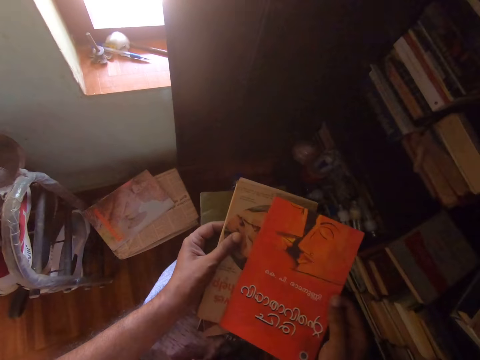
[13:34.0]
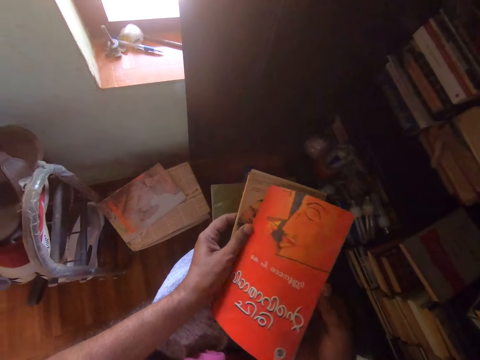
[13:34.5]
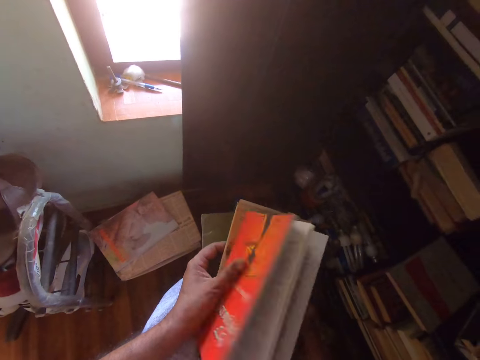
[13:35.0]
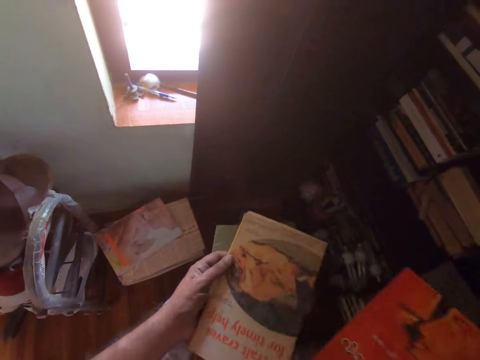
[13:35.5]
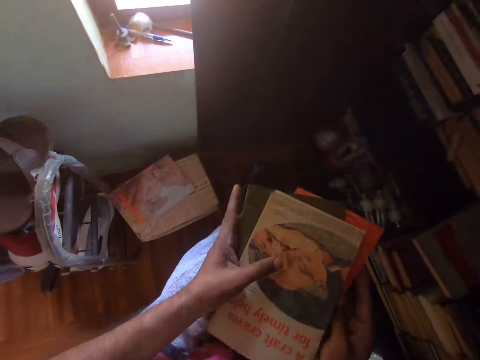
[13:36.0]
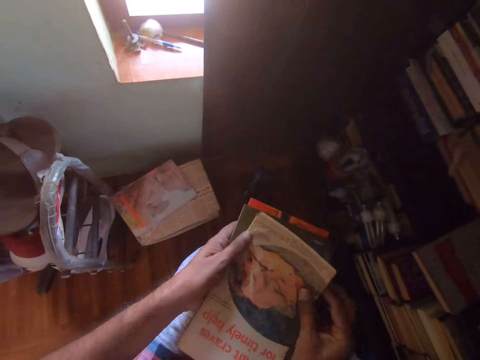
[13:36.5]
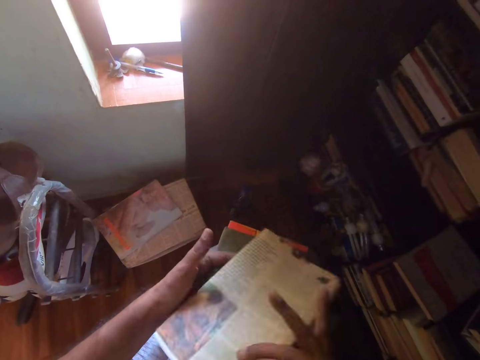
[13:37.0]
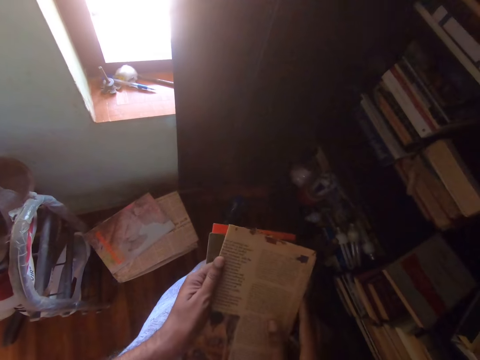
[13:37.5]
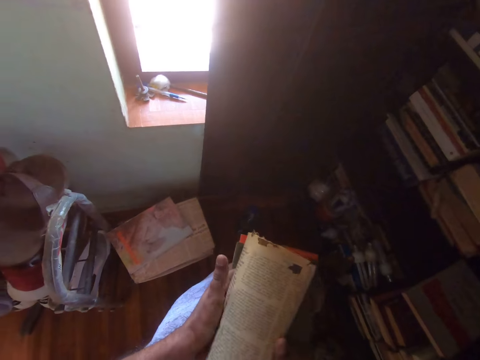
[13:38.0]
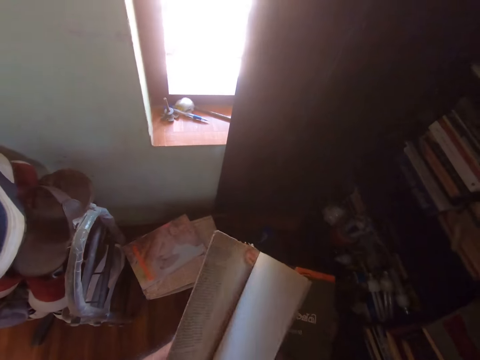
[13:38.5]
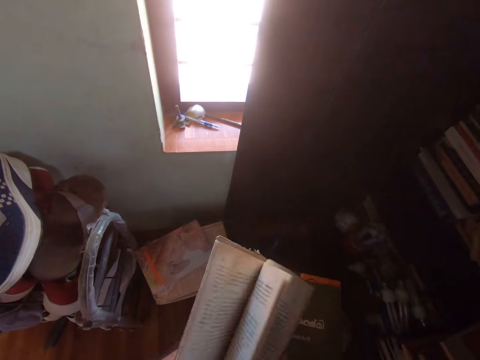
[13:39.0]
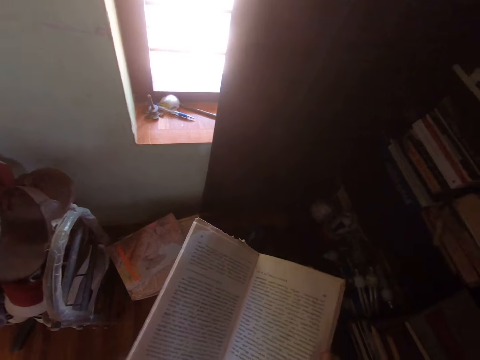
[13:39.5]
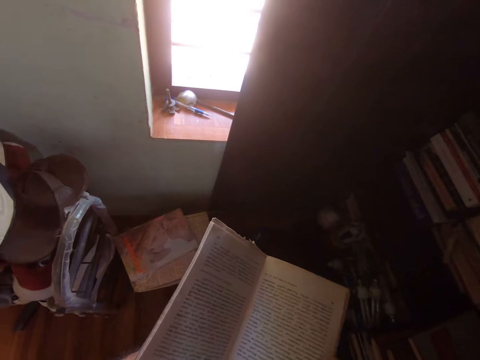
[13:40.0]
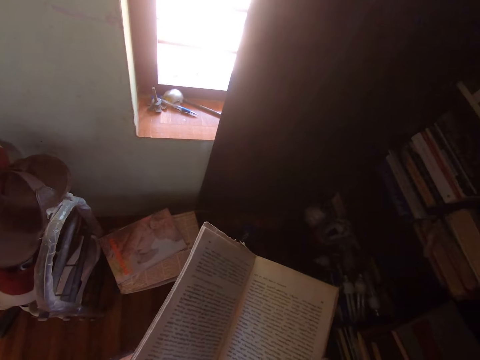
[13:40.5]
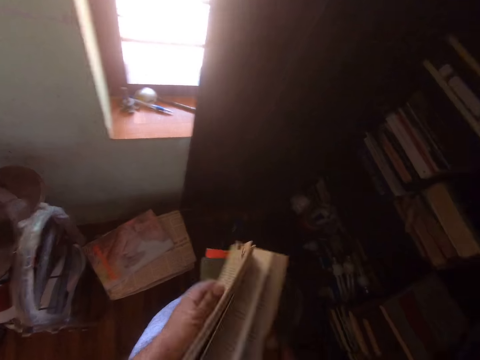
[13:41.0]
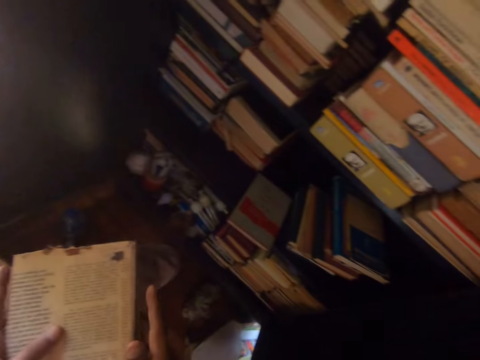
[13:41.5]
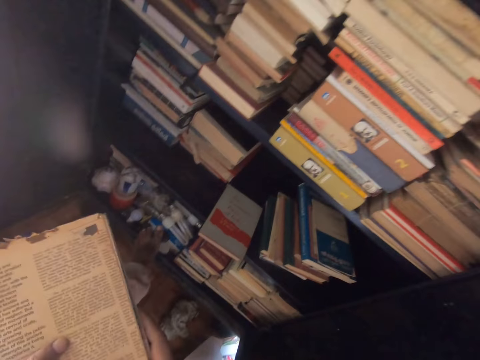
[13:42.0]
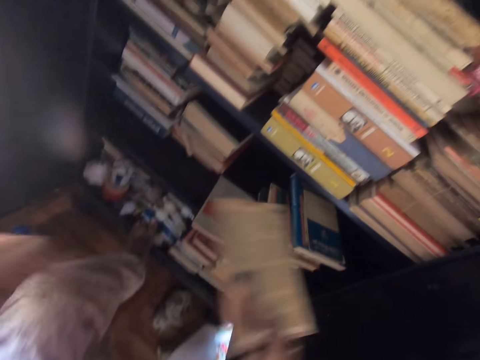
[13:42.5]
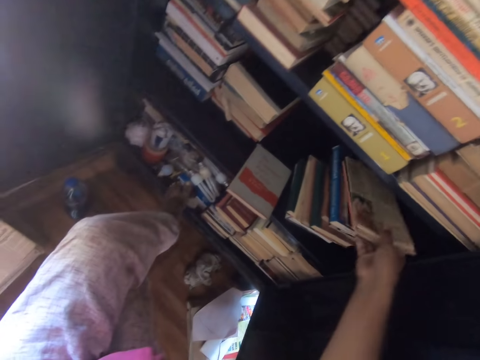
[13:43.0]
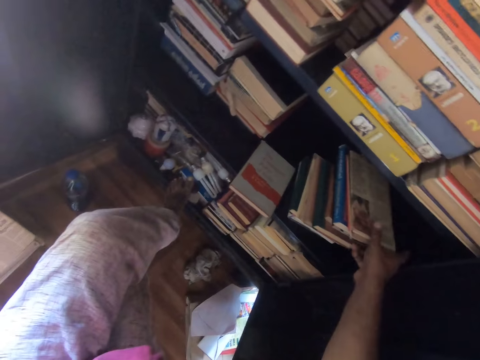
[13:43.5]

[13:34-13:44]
The camera wearer peruses a book. They overturn the books. They peruse the book. They put the books on the shelf.

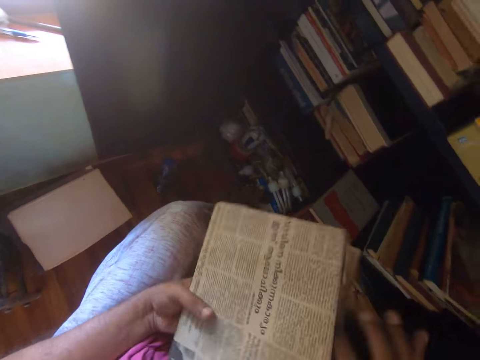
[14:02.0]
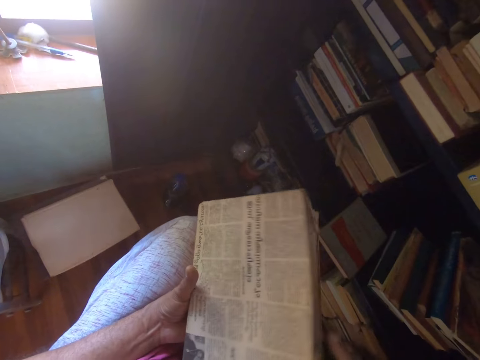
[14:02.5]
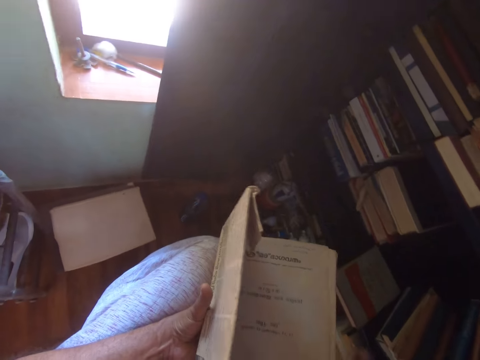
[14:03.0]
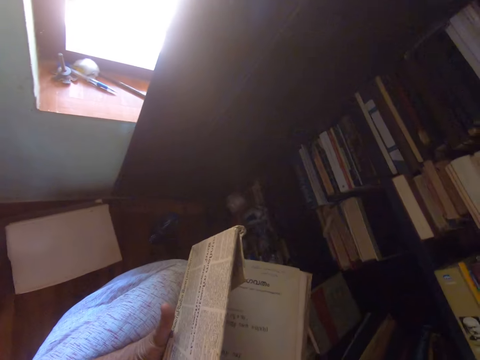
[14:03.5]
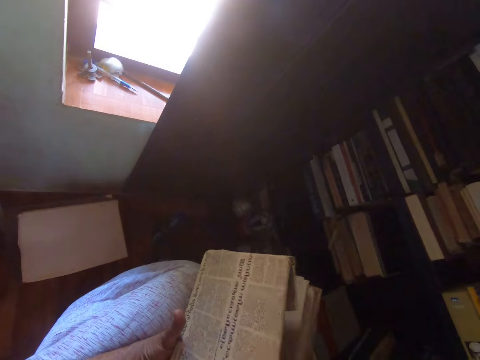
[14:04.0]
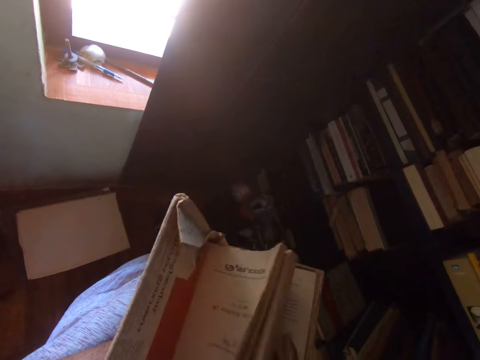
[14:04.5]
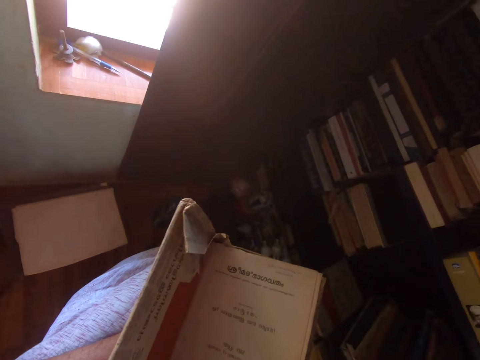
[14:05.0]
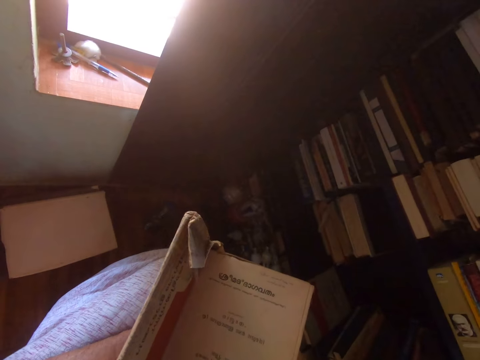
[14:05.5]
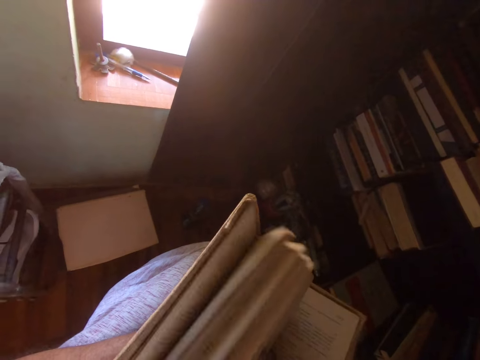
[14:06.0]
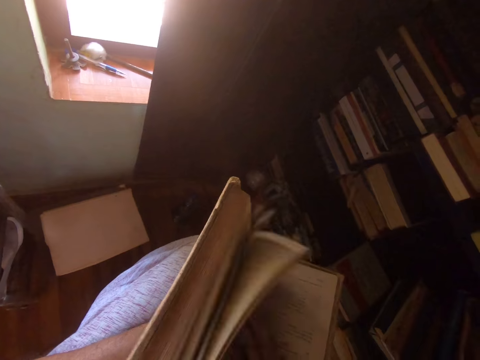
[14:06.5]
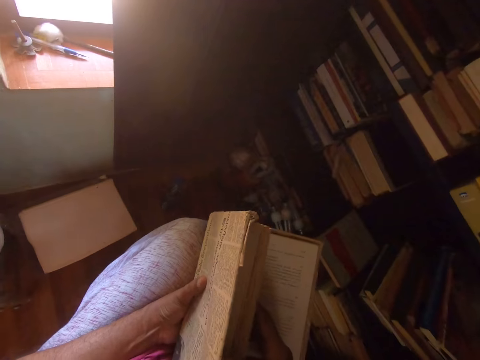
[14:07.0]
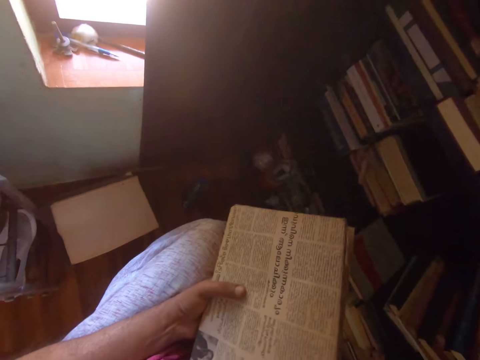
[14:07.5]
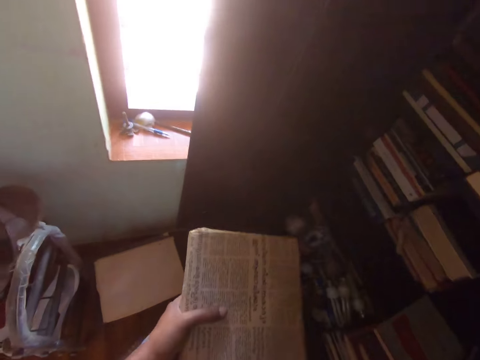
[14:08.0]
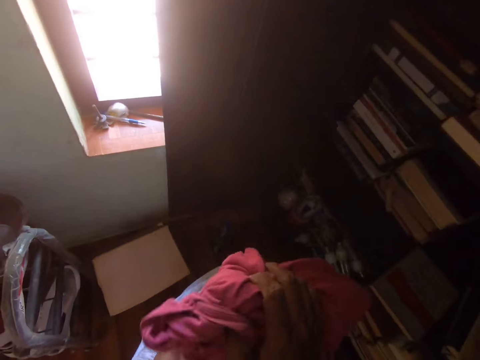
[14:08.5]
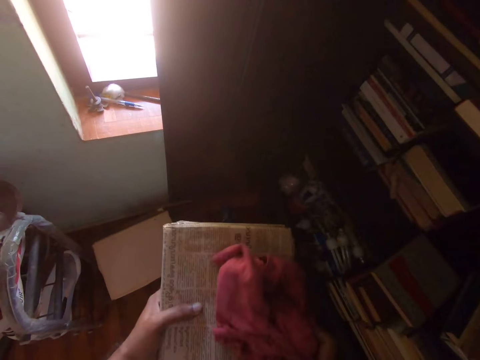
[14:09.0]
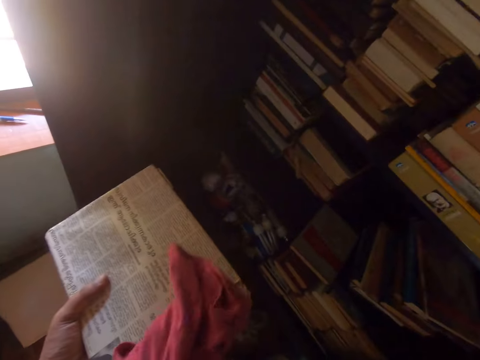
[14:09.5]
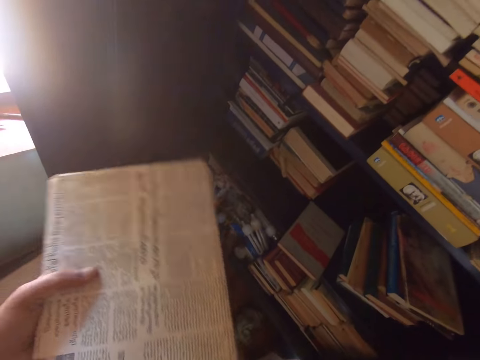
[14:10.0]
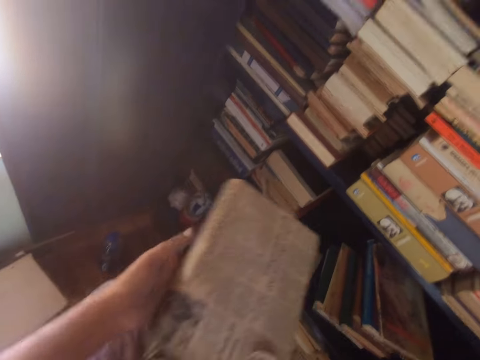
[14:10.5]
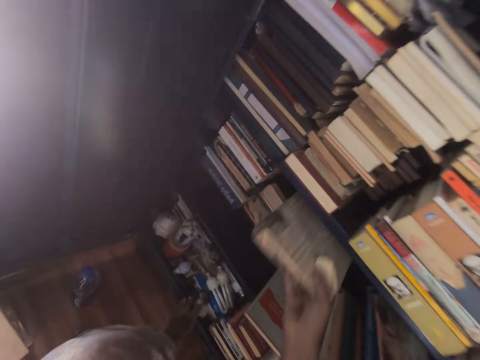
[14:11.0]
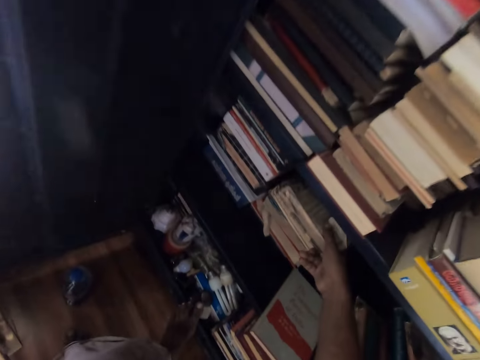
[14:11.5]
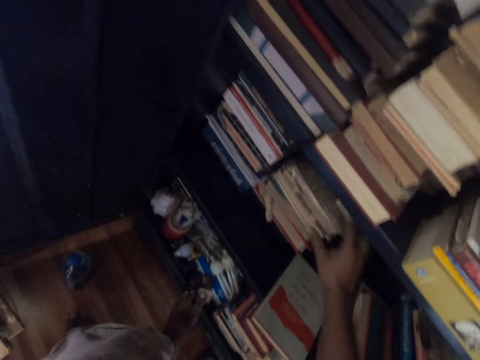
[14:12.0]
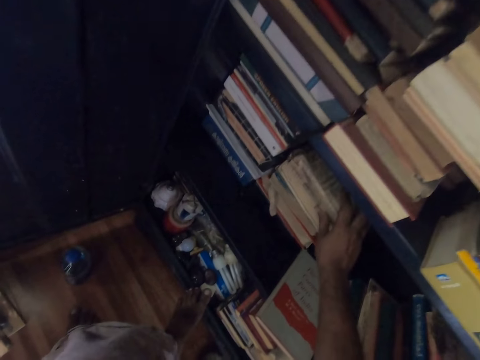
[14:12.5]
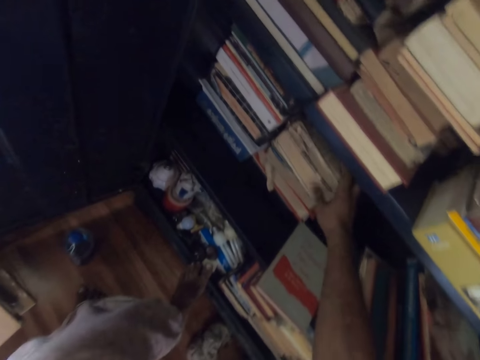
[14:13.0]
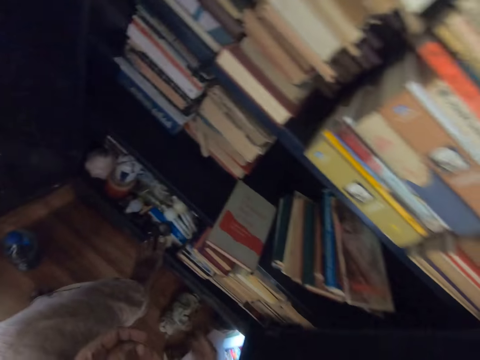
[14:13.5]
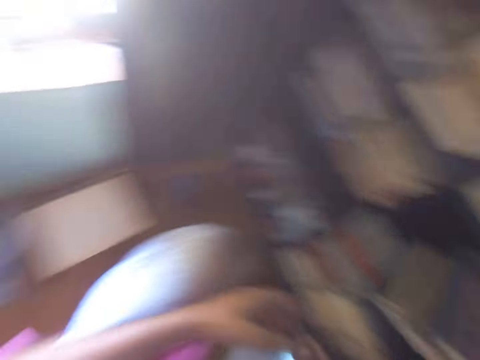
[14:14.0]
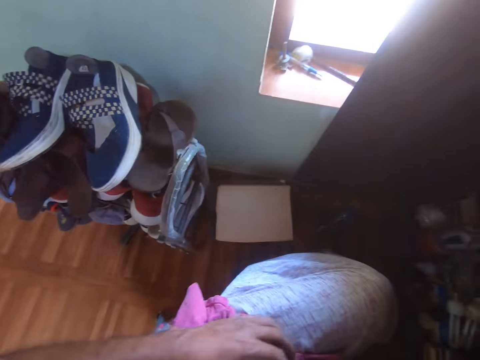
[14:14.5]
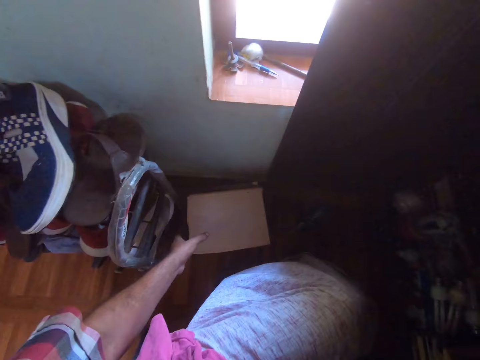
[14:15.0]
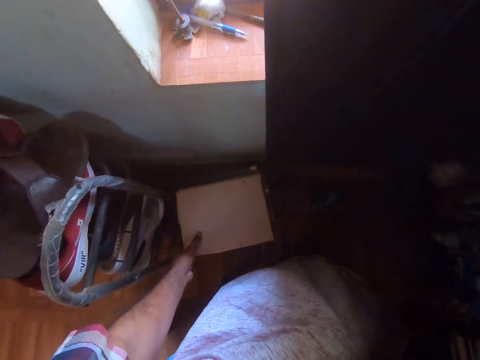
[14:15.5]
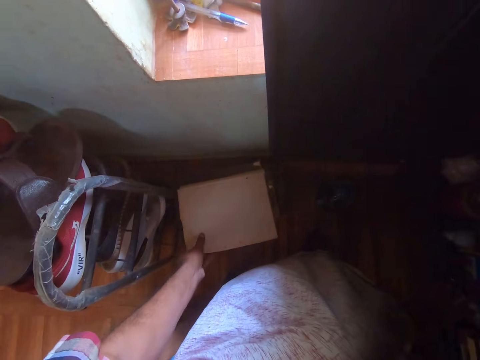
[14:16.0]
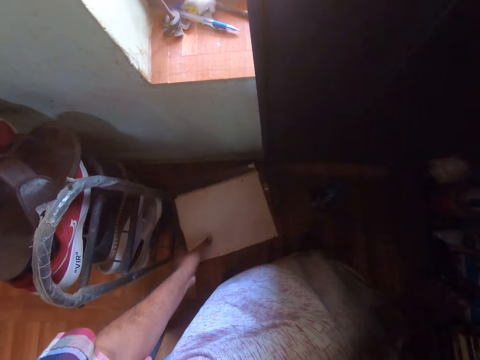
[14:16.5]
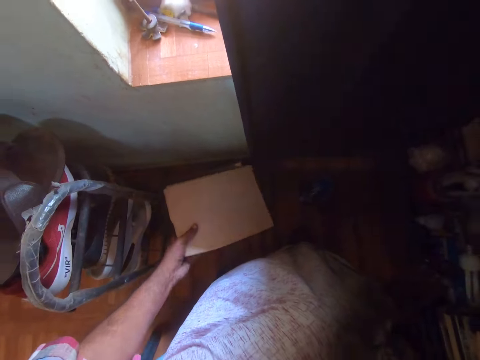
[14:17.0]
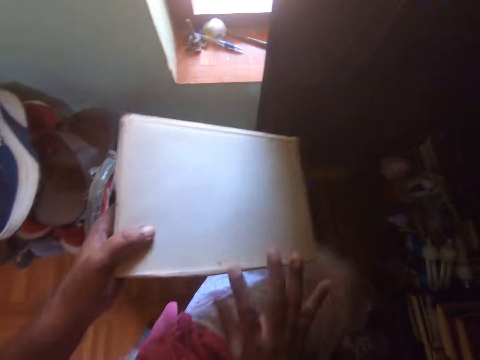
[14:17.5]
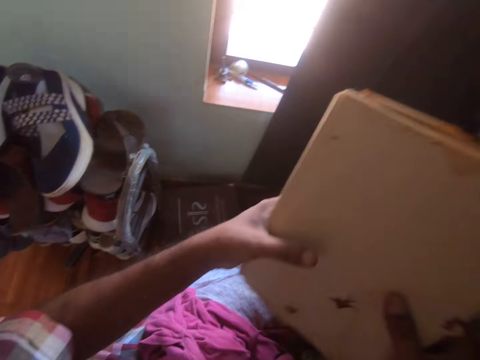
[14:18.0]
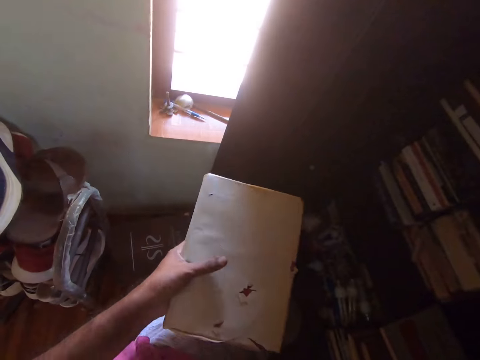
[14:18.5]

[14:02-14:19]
The camera wearer opens the book page. They wipe the book with a cloth. They put the book in the shelf. They look around. They pick a book from down.
